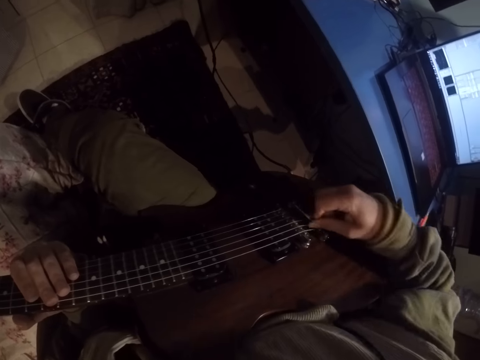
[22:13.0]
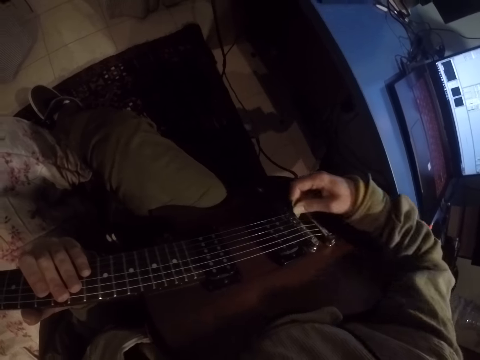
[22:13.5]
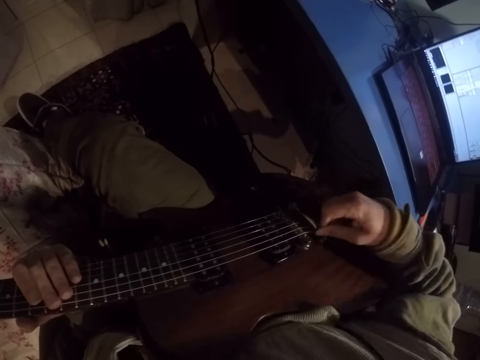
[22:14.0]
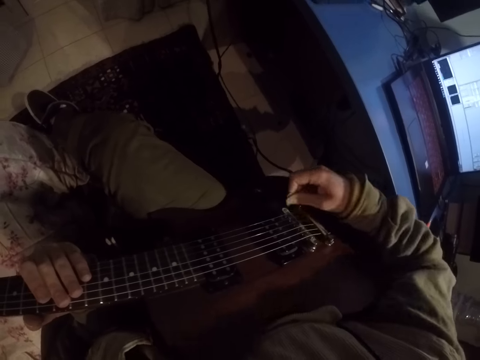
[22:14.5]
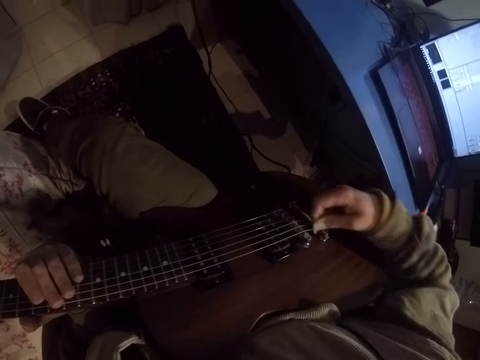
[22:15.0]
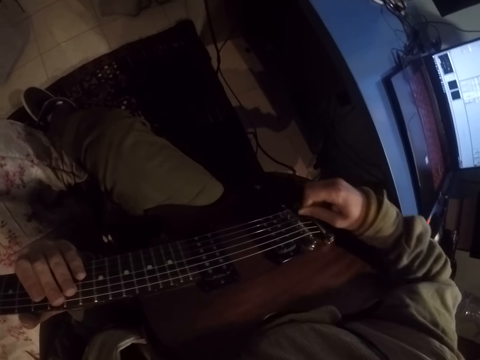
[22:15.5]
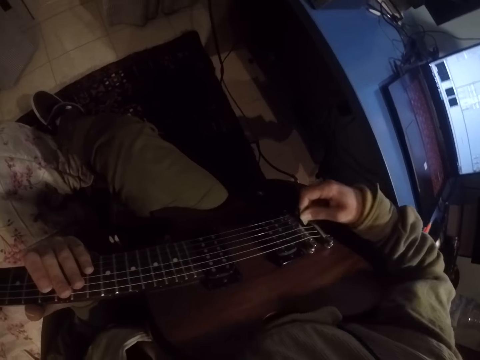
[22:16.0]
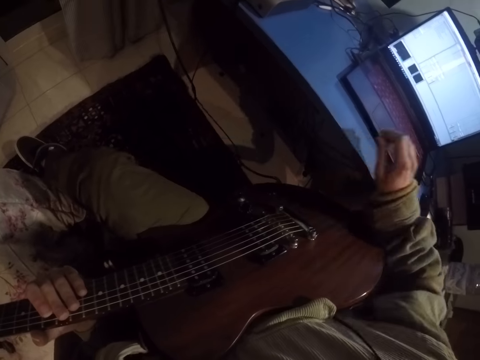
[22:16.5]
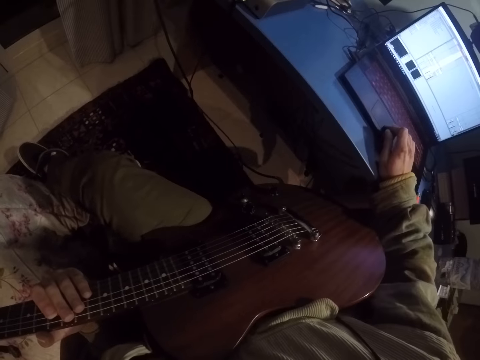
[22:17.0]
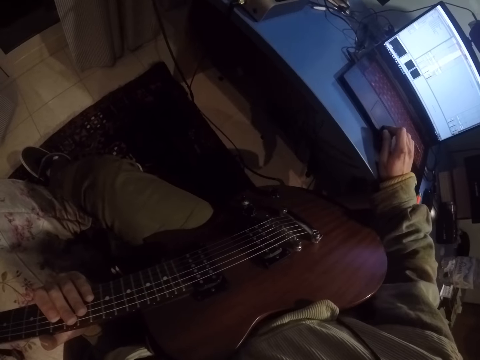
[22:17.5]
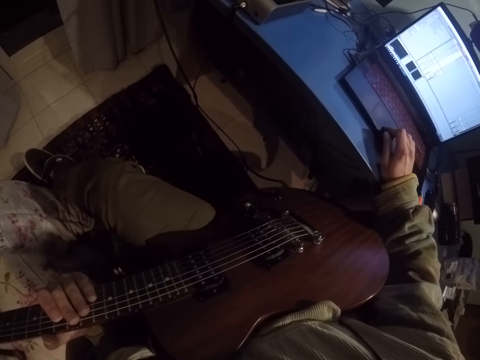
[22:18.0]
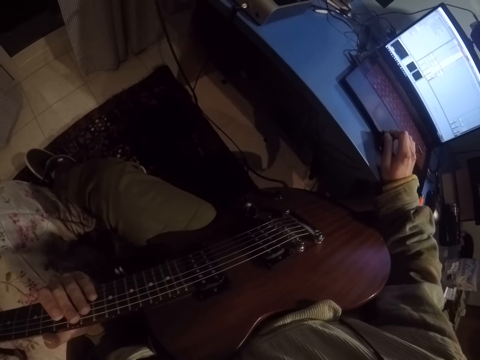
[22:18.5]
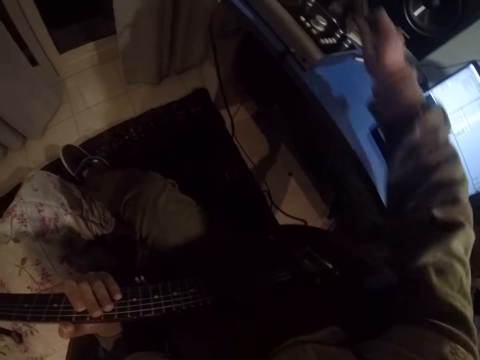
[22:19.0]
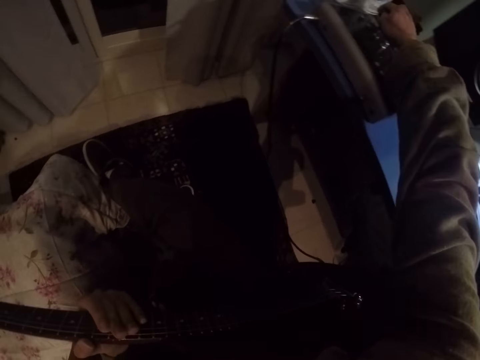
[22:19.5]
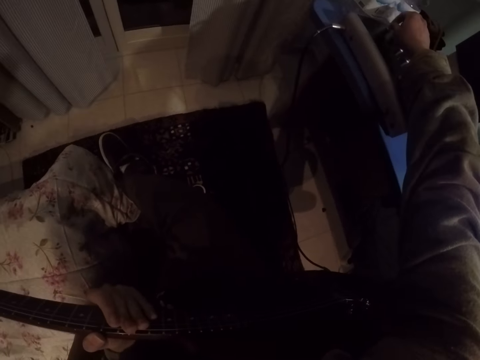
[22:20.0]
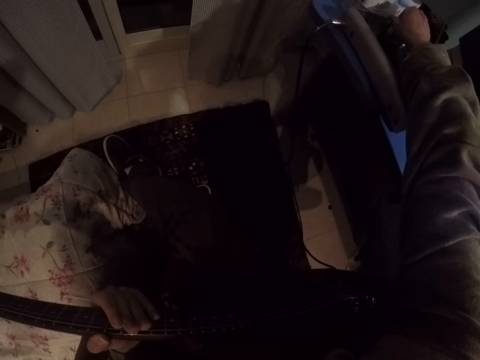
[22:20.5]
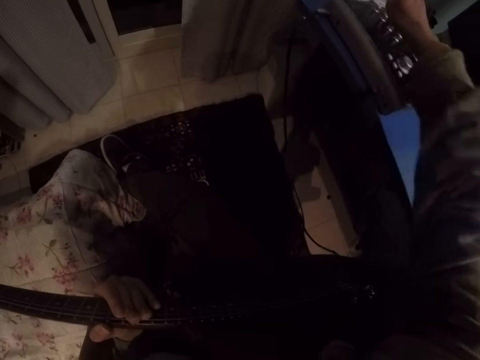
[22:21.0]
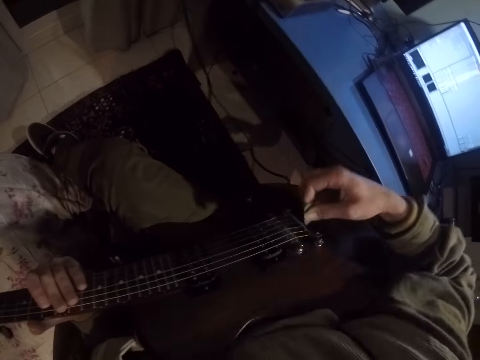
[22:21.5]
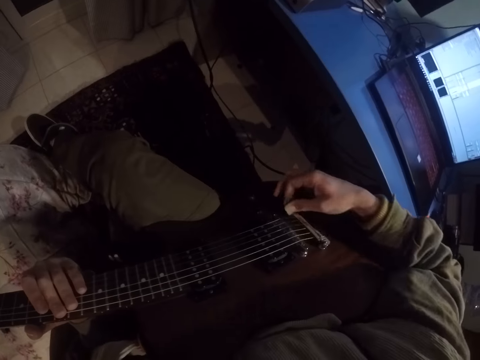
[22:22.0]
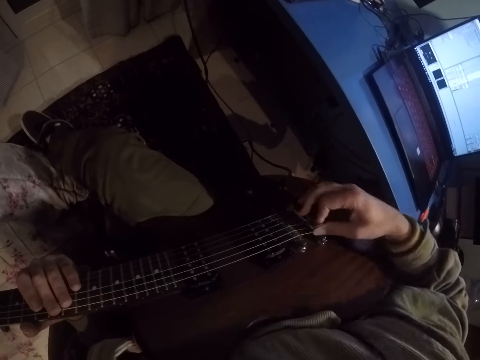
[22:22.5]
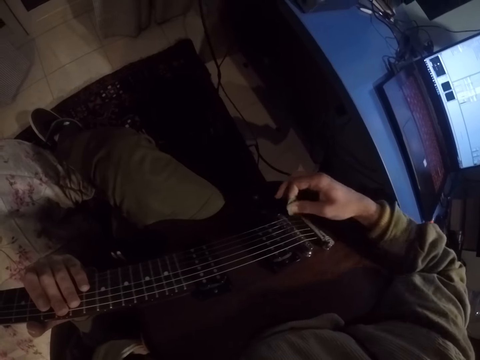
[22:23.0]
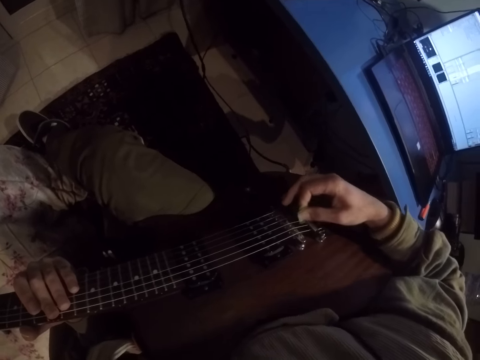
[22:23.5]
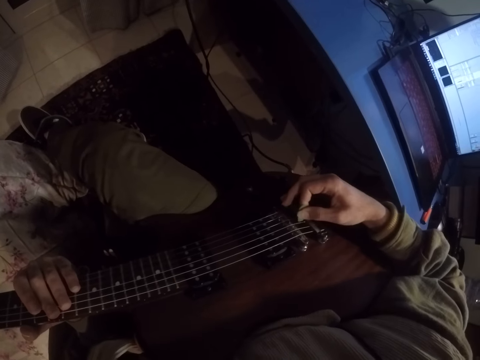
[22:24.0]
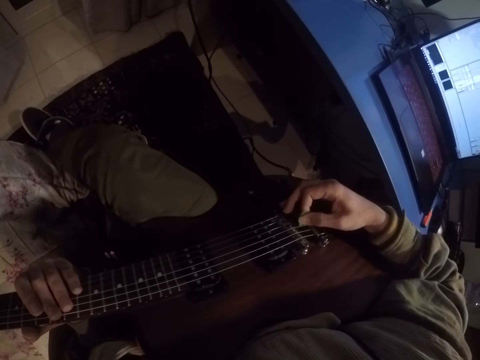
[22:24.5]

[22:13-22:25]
The camera wearer scrolls on the laptop on the table. They adjust the sound control system on the table. They play a guitar.

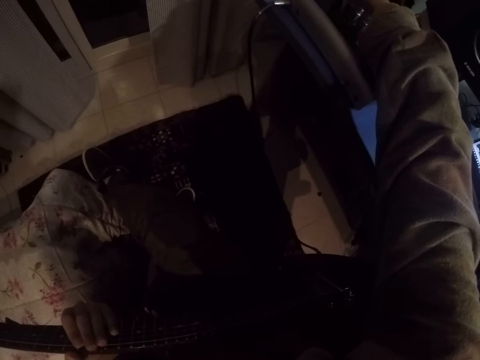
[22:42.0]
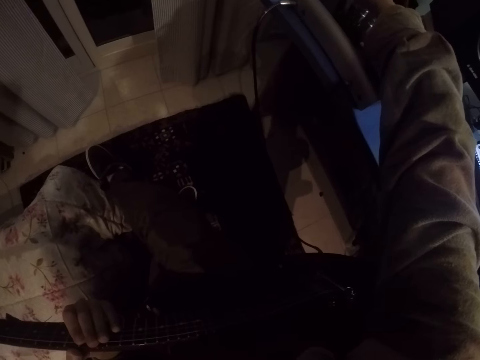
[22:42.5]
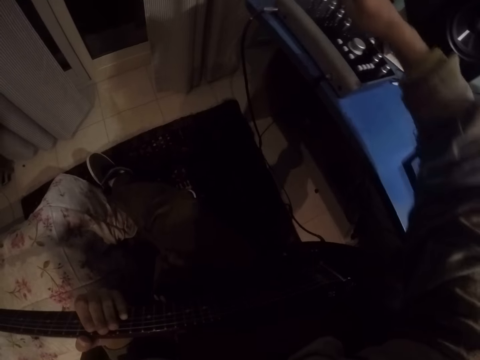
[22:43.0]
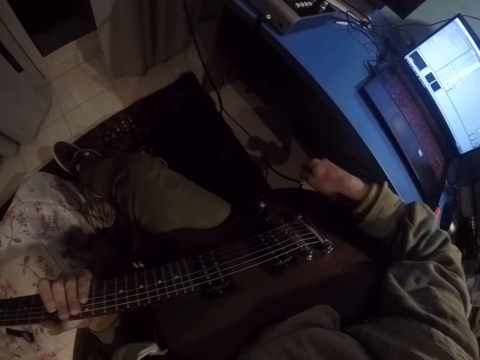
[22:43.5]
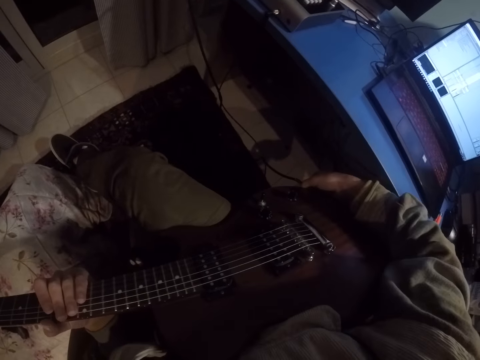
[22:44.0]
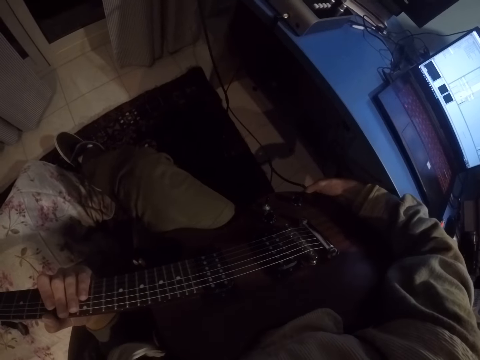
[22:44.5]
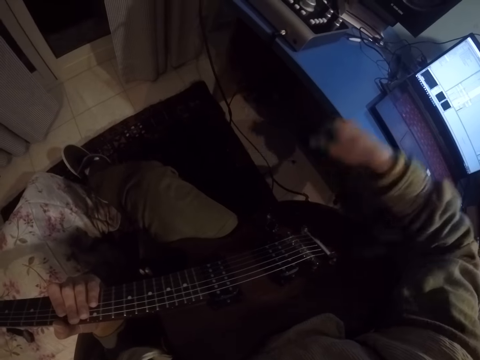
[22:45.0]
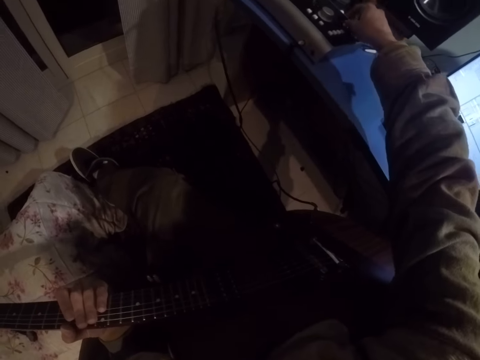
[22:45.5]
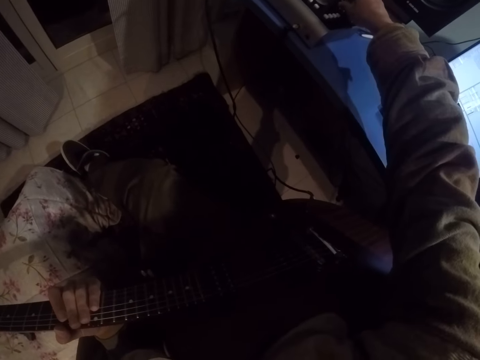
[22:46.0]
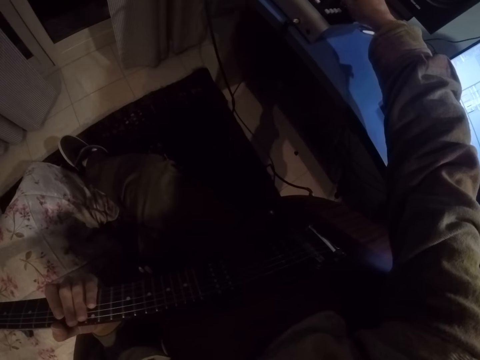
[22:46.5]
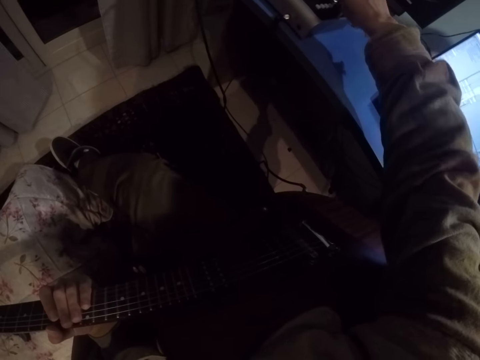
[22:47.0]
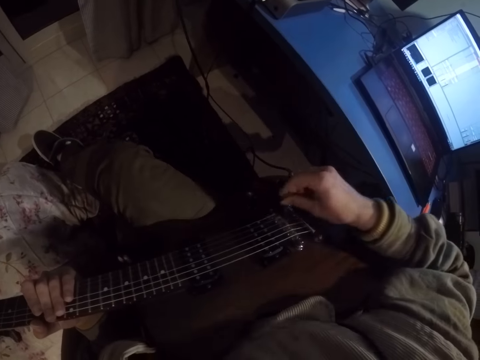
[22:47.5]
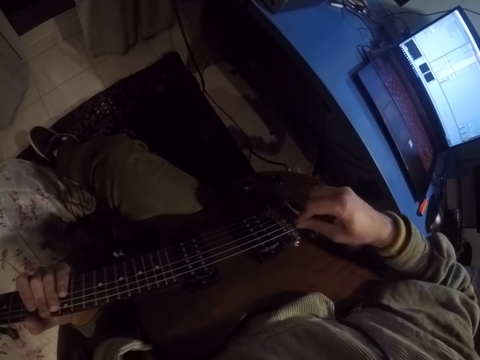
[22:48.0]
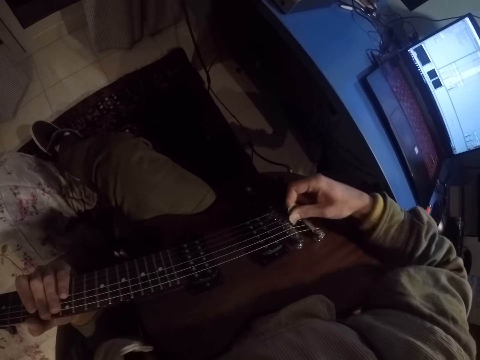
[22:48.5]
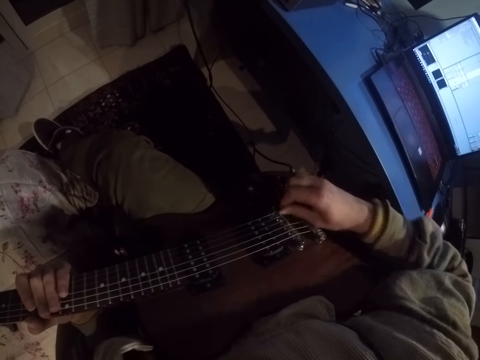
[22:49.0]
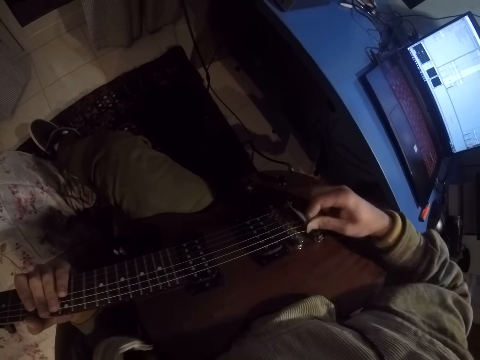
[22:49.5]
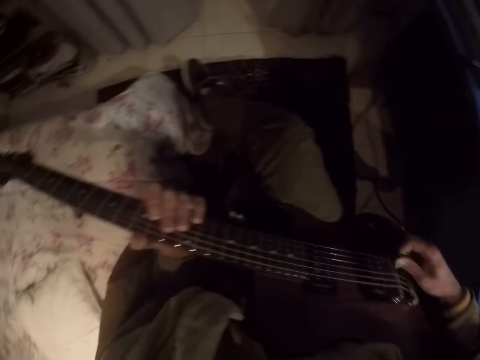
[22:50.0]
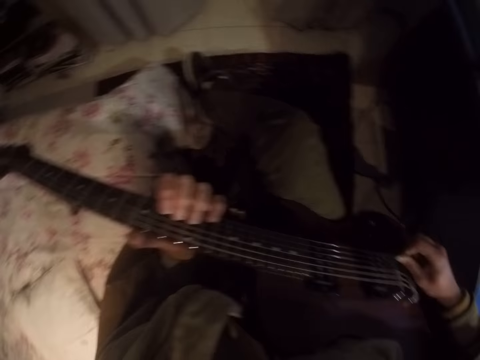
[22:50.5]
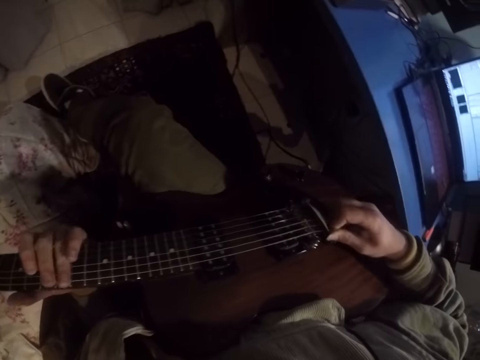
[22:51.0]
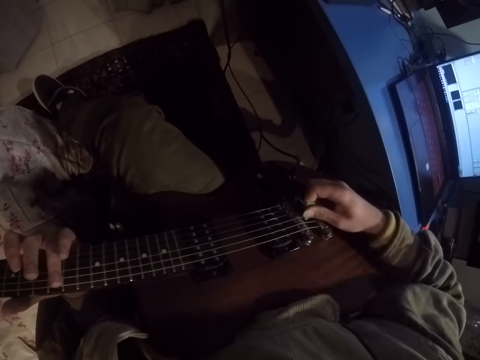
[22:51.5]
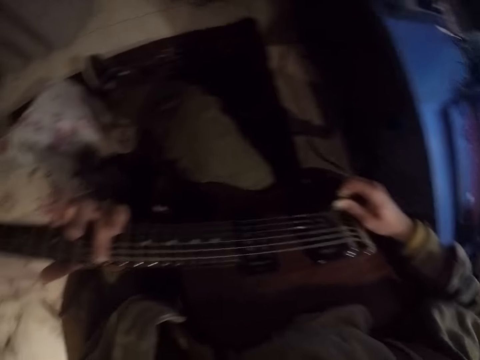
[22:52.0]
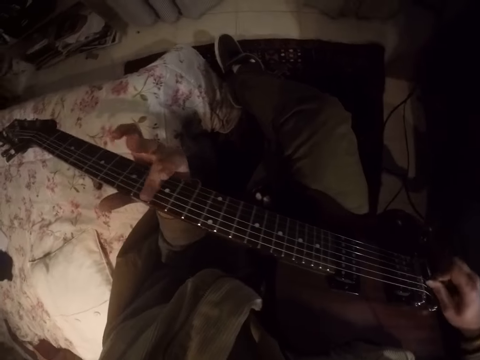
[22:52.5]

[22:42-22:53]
The camera wearer tunes the audio mixer. They place their right hand on the lower bout of the guitar. They touch the audio mixer. They play the guitar.

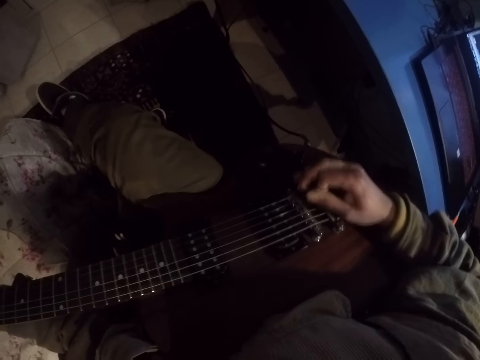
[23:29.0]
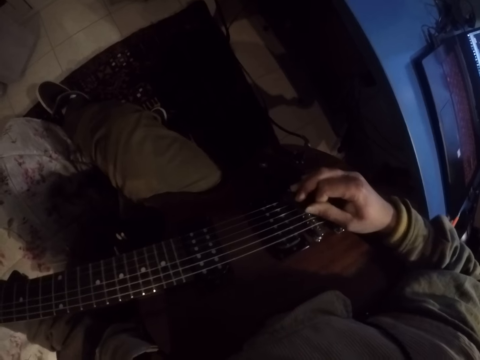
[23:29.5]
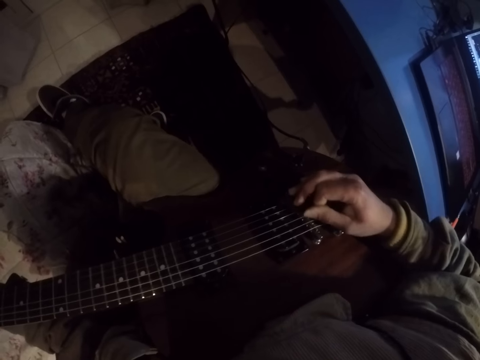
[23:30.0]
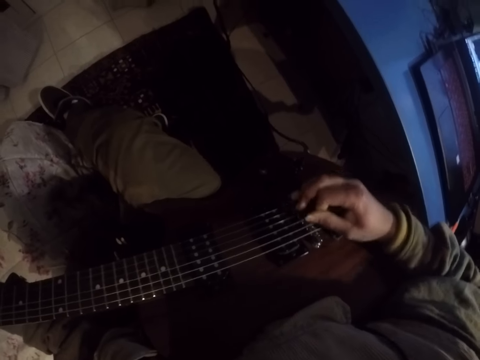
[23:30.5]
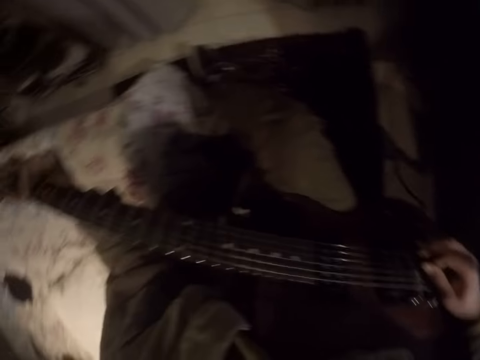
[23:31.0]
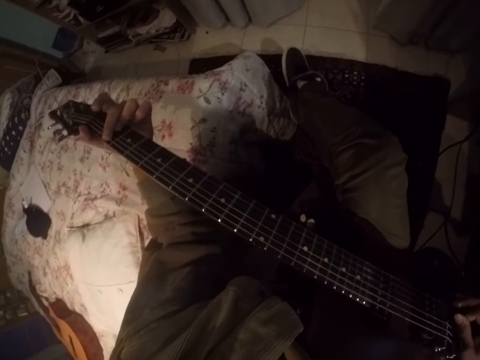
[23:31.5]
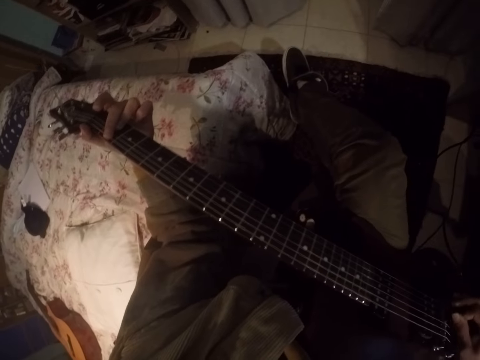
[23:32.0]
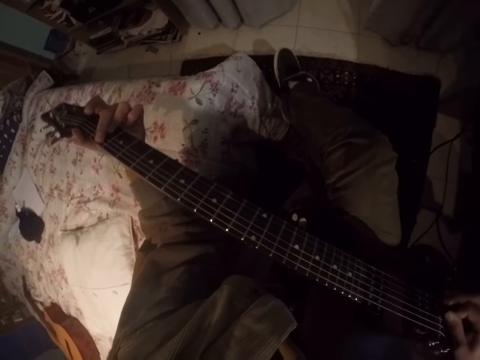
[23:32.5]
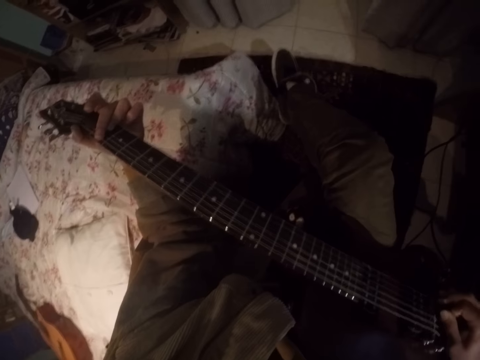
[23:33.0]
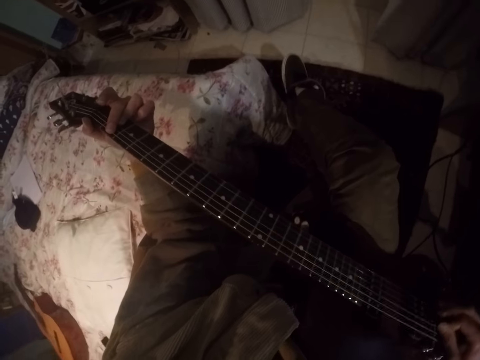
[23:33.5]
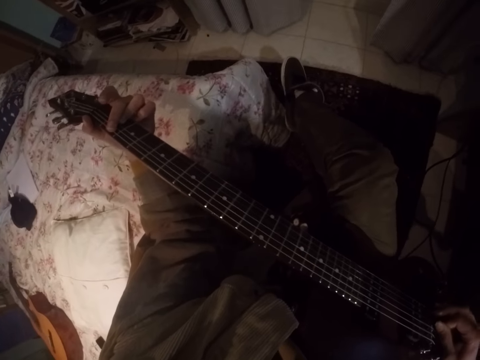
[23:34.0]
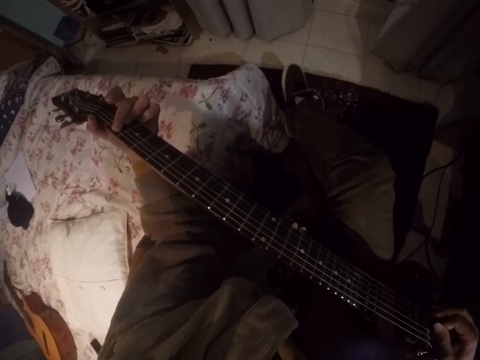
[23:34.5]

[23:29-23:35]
The camera wearer looks to the left.
